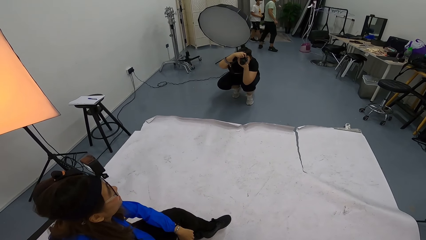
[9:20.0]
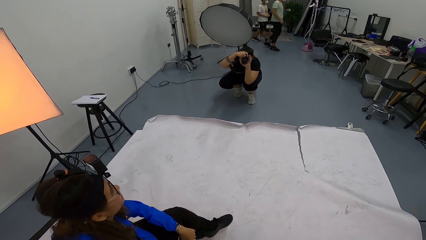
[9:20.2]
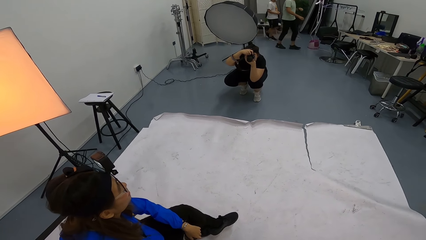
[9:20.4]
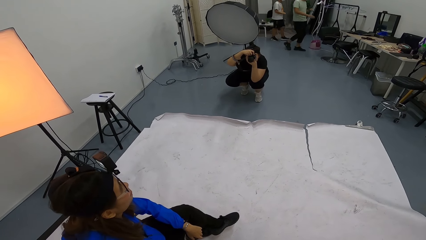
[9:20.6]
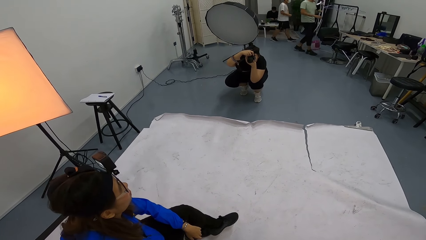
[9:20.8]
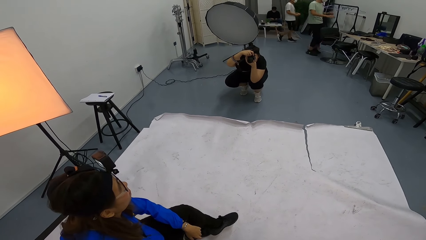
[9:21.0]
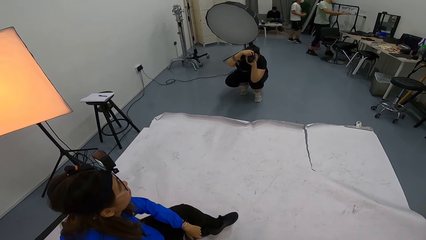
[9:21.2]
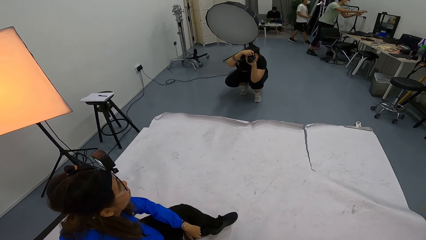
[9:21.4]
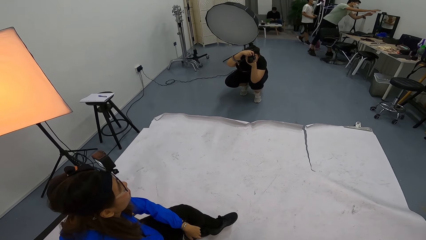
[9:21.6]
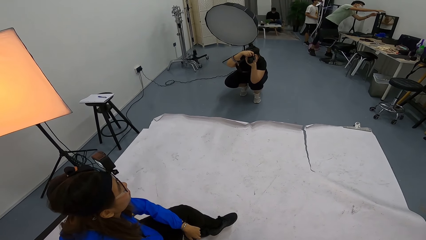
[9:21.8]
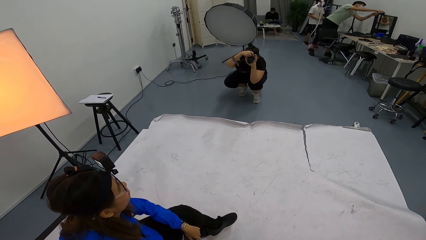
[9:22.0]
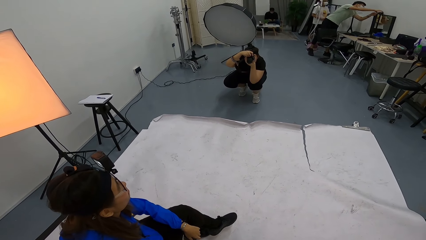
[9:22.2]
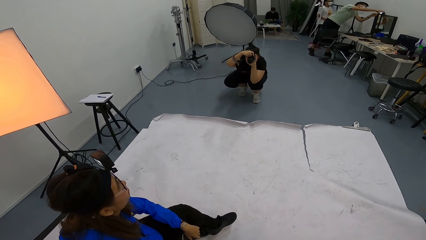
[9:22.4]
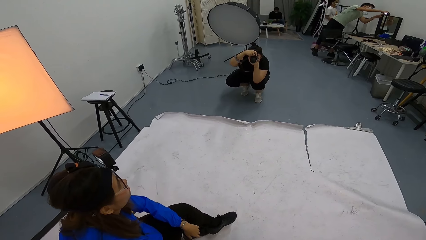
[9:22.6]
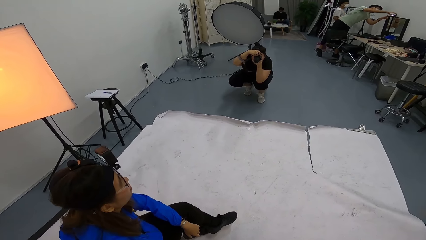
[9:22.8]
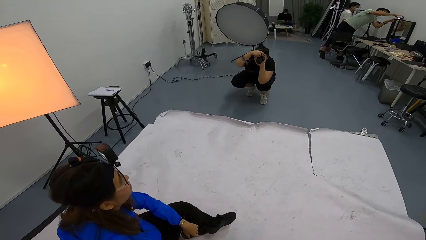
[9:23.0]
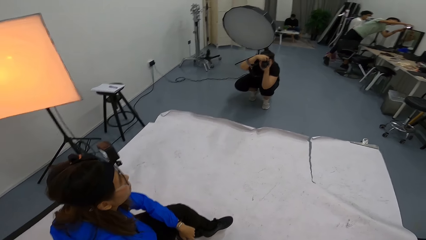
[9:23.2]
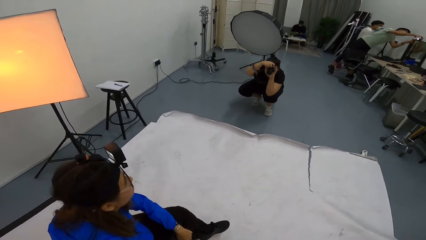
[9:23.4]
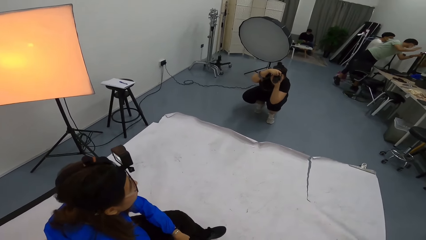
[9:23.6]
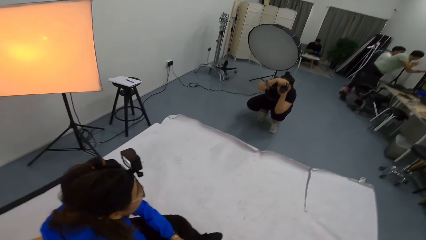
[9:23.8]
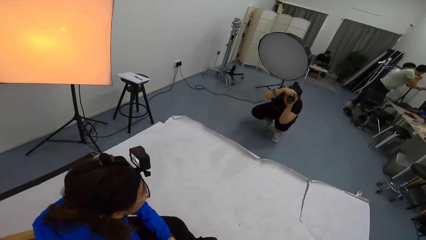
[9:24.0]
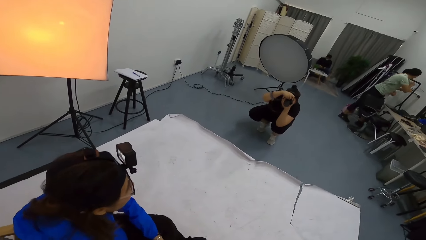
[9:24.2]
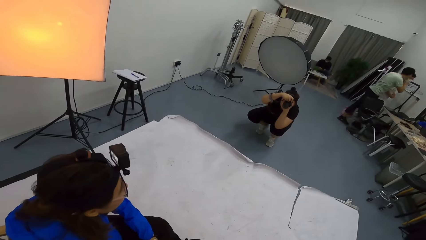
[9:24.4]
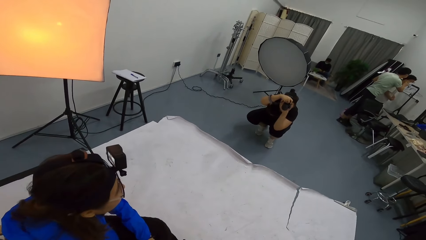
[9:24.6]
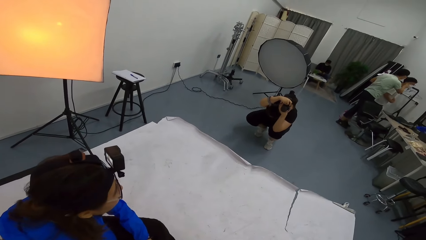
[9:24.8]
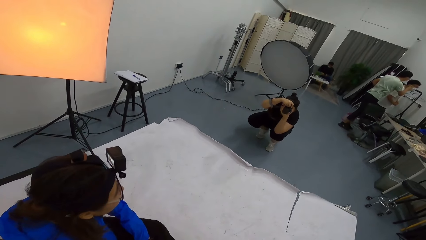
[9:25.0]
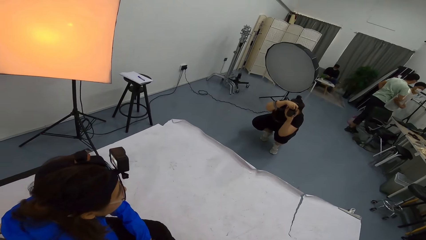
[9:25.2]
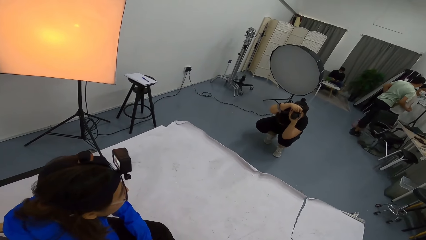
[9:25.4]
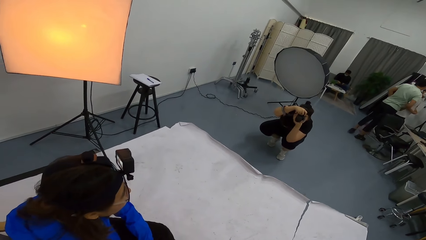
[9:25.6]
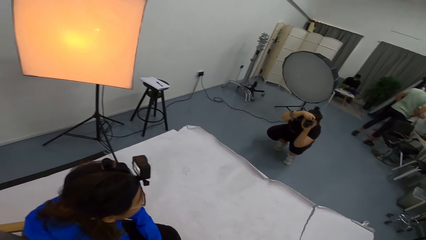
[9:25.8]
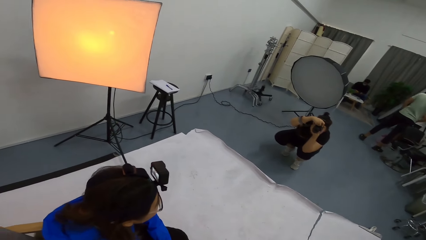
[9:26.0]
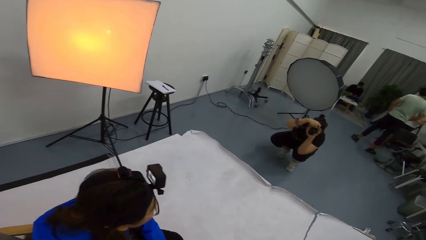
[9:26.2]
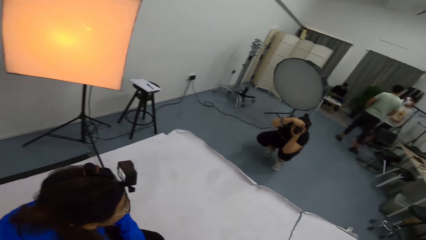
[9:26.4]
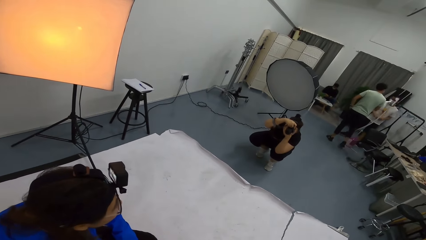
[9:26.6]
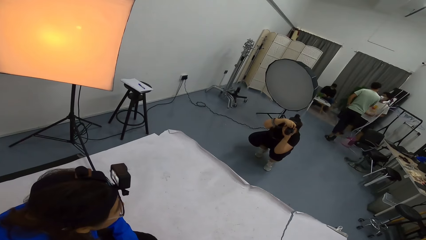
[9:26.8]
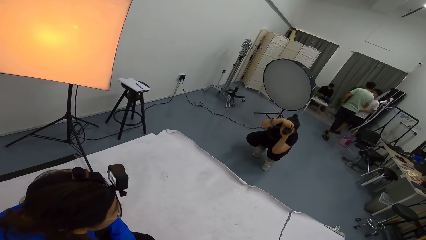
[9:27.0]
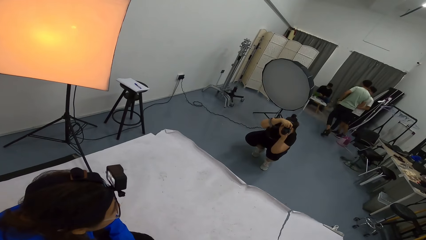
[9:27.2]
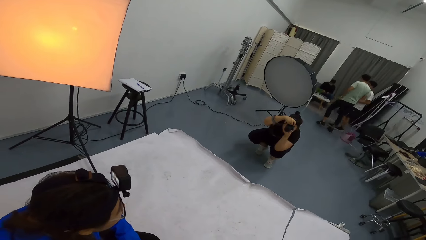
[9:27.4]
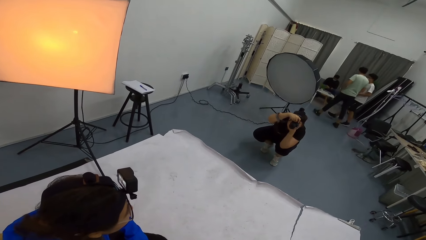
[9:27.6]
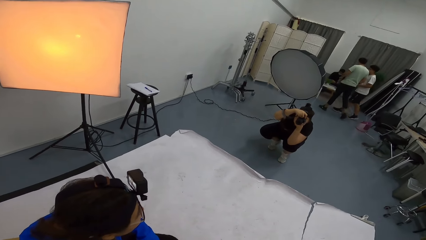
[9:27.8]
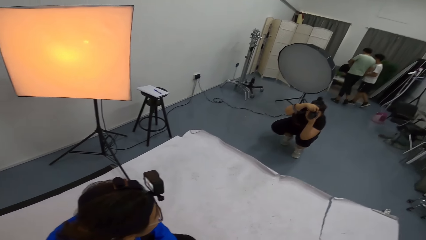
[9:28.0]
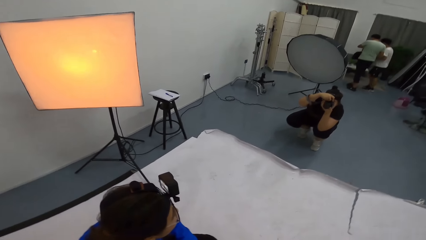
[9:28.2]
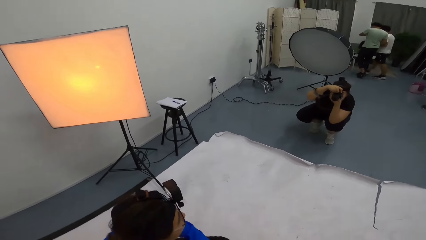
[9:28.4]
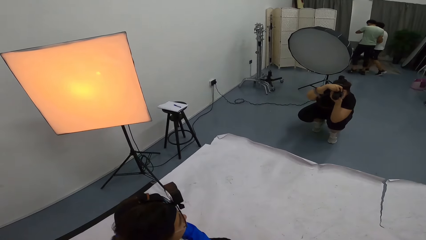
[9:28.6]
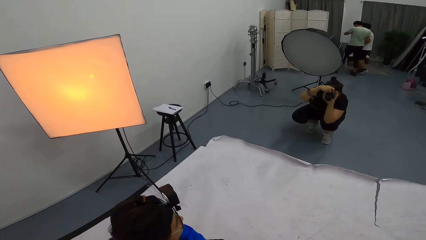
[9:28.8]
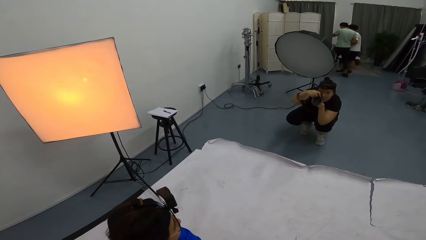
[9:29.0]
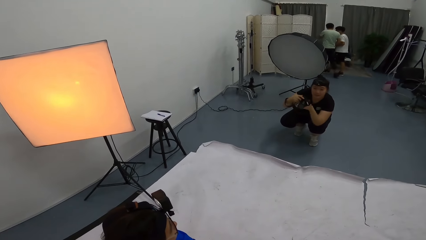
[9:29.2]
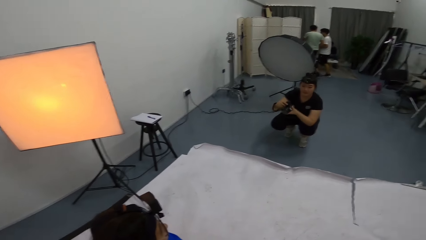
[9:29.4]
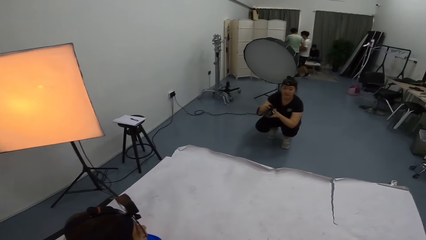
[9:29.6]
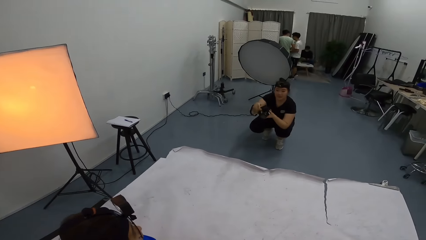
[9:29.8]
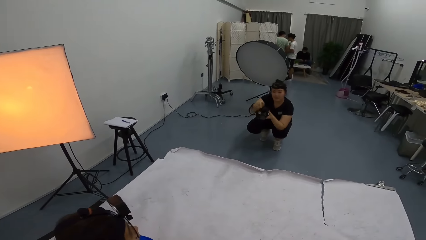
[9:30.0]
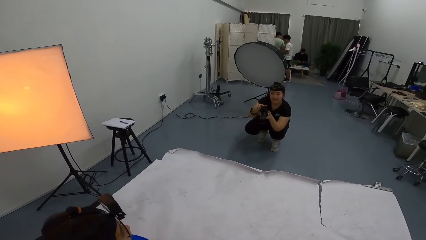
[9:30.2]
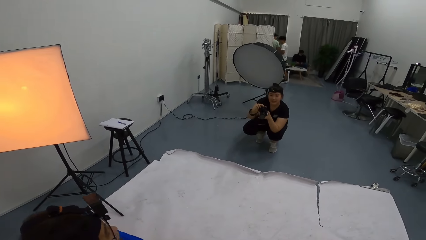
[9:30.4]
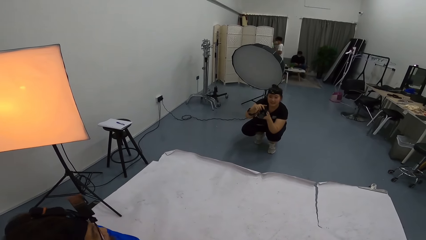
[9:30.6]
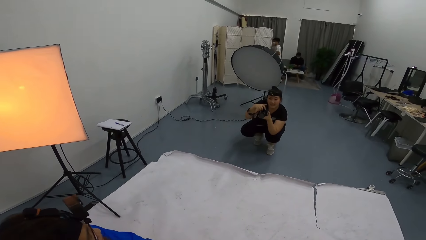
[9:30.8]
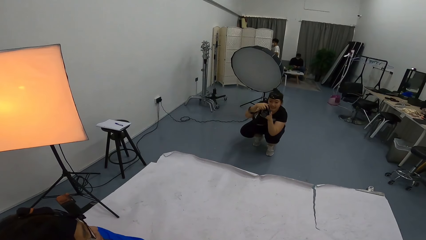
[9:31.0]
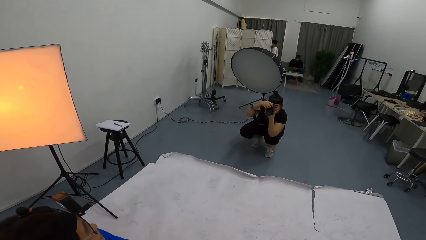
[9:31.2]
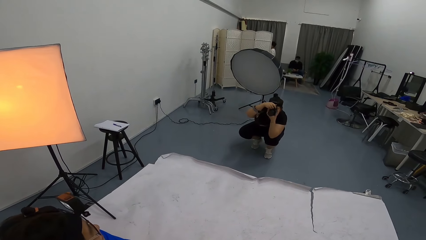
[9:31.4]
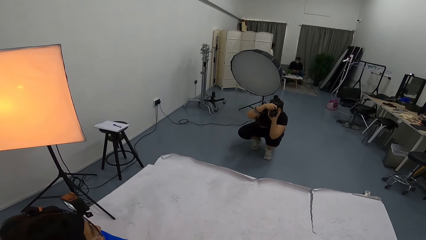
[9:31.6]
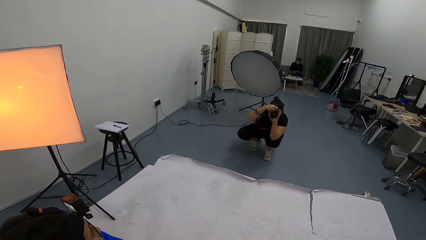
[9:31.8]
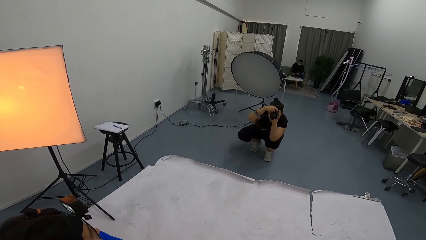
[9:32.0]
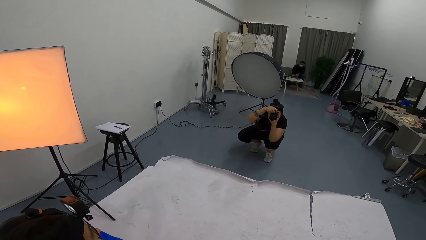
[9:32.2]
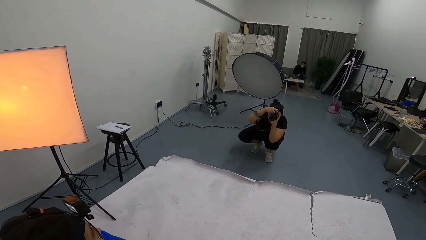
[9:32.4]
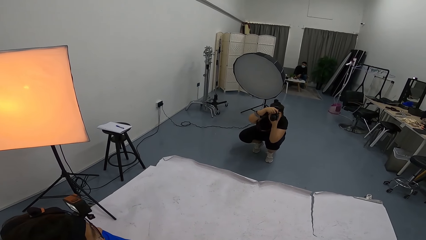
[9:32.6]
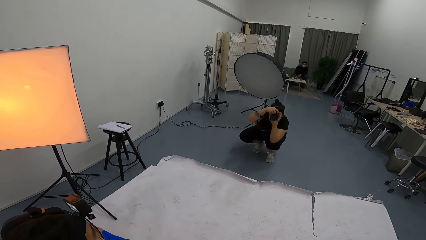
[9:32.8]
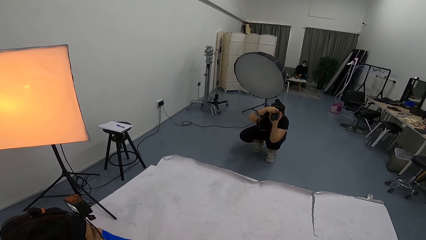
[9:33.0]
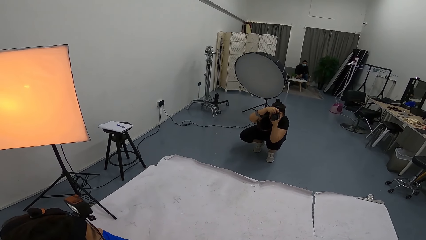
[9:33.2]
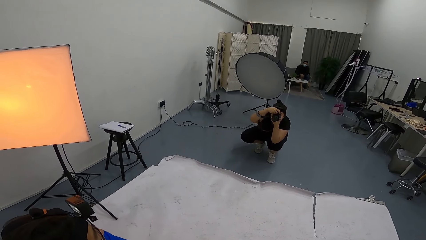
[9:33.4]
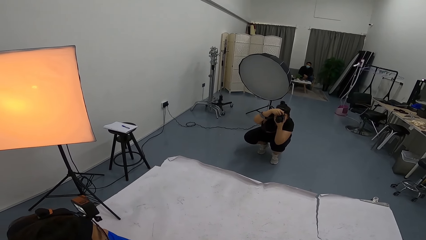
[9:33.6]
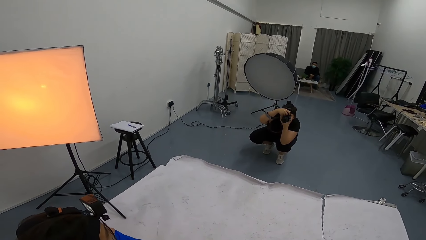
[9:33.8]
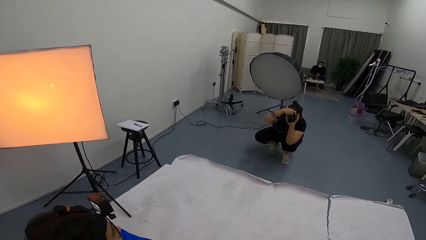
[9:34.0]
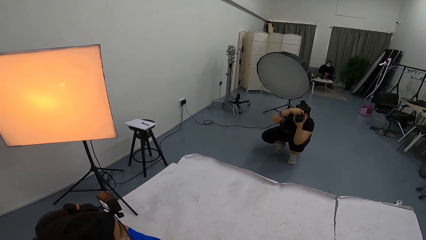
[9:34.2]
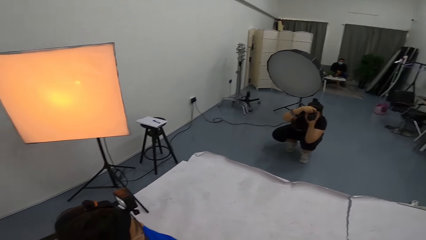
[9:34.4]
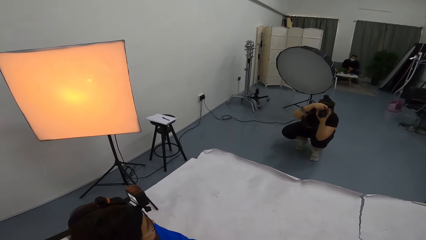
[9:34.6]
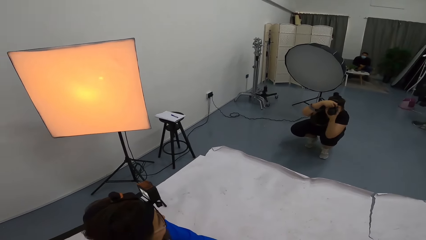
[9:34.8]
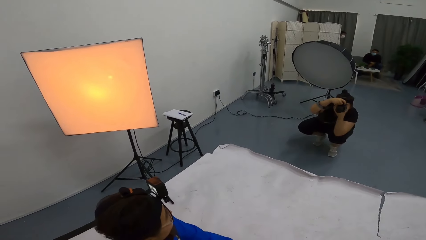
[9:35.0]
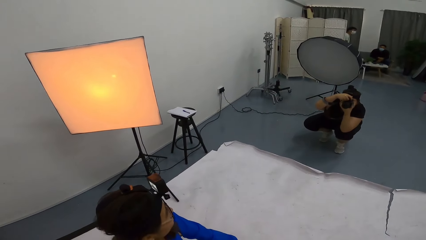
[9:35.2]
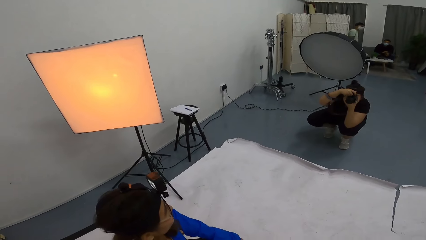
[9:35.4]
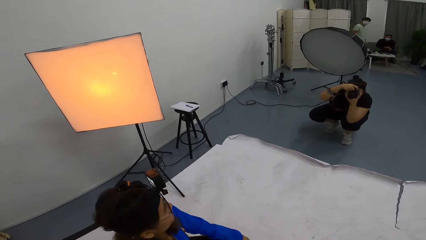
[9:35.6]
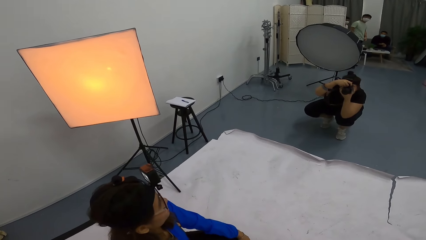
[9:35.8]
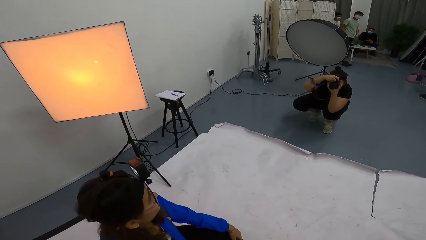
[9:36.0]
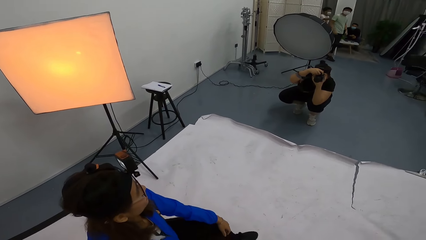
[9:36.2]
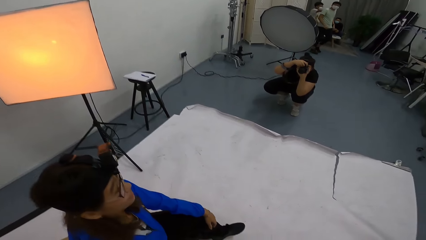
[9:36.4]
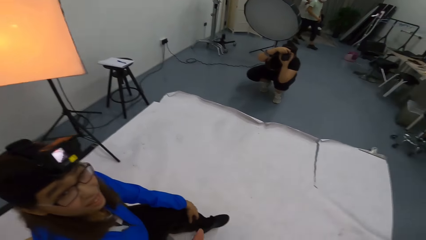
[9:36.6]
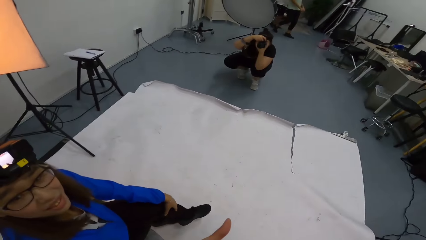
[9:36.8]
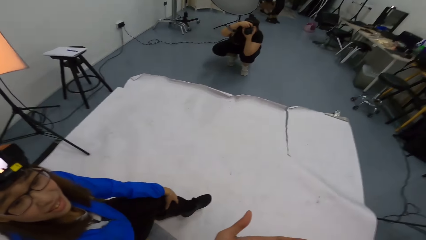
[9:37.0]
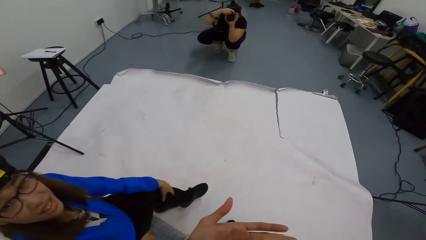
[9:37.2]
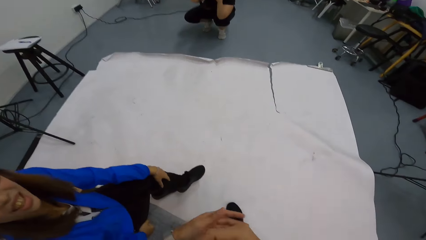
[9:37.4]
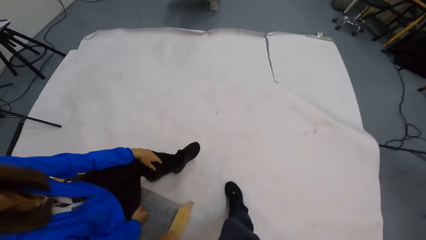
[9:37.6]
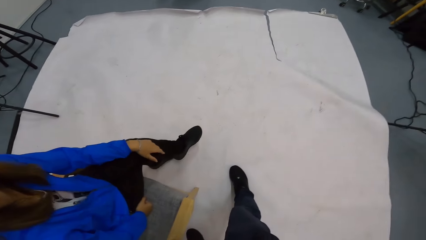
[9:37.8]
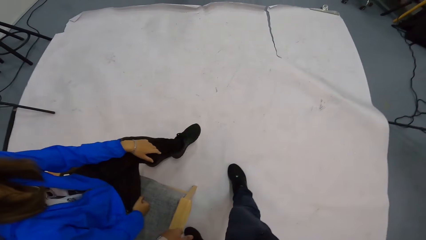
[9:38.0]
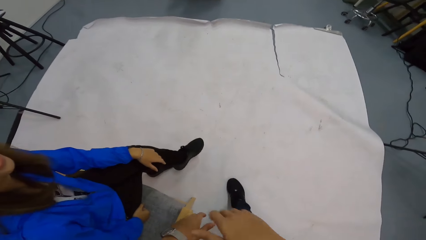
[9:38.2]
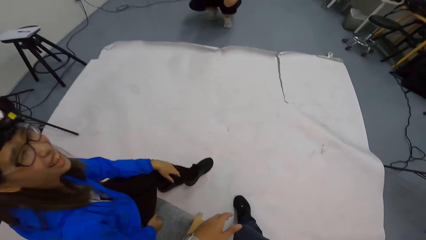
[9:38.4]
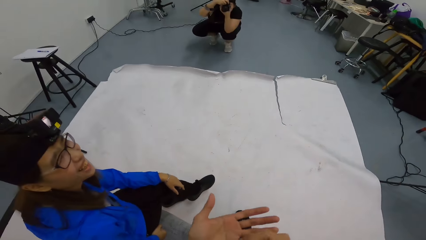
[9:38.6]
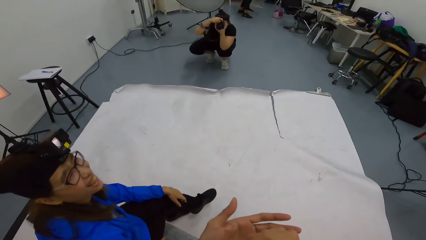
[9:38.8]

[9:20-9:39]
A man and another man walk in the room. The camera wearer talks to a person. The person photographs the camera wearer and another person with the camera. The camera wearer talks to the other person.
